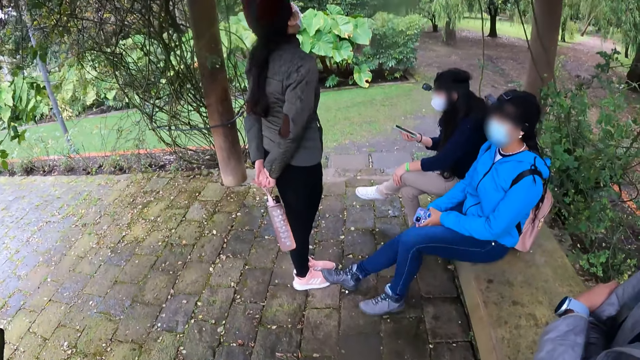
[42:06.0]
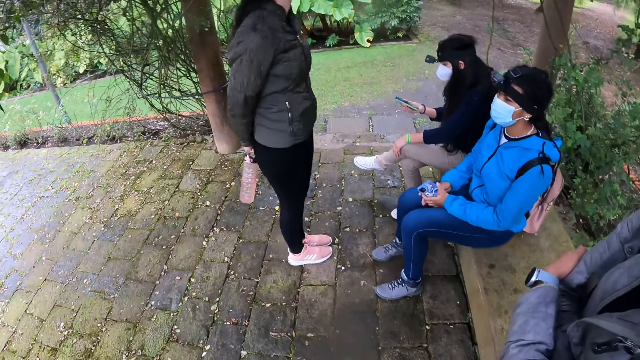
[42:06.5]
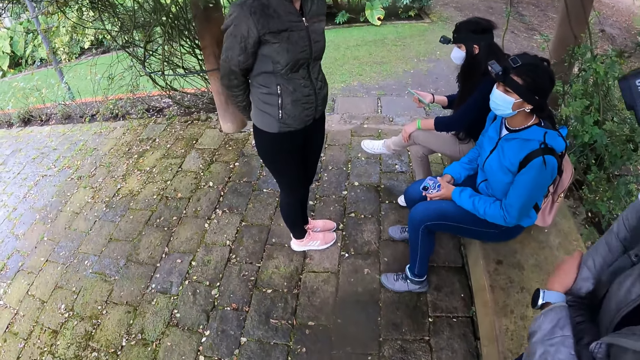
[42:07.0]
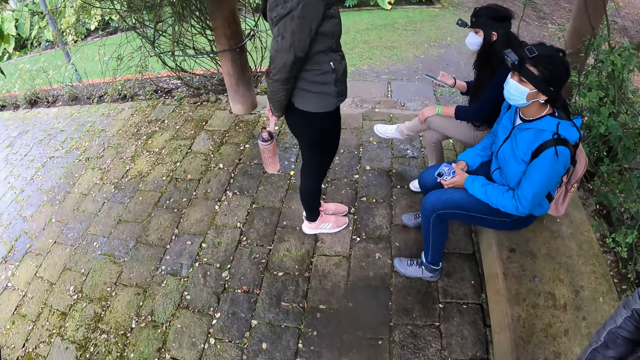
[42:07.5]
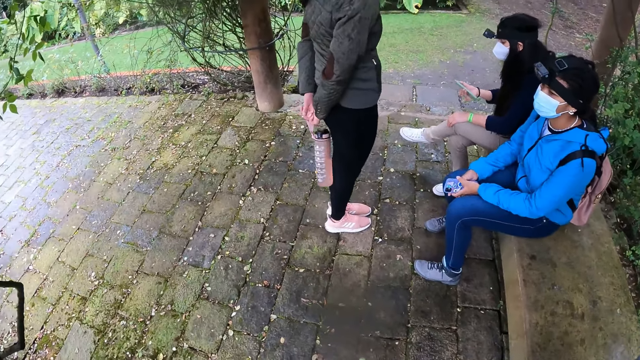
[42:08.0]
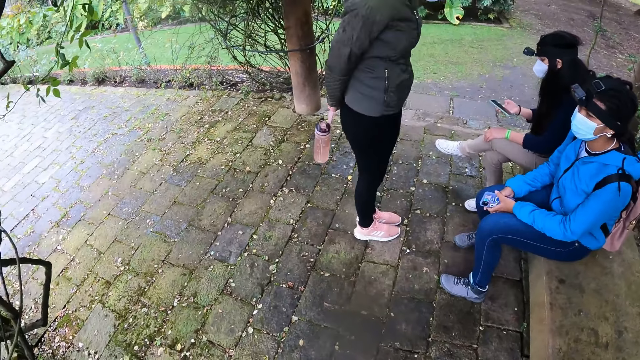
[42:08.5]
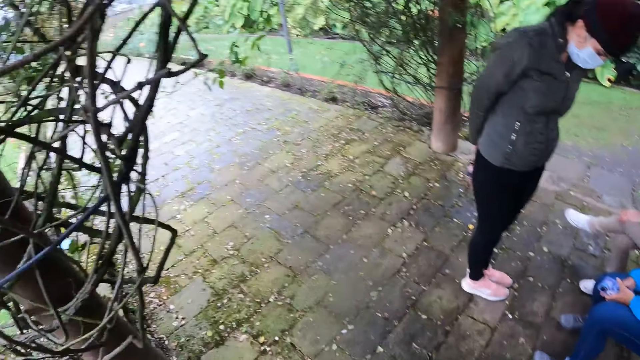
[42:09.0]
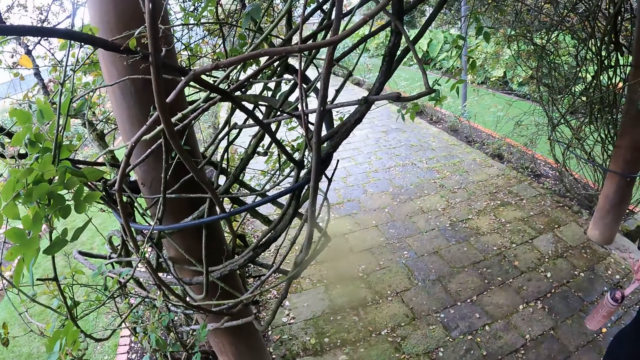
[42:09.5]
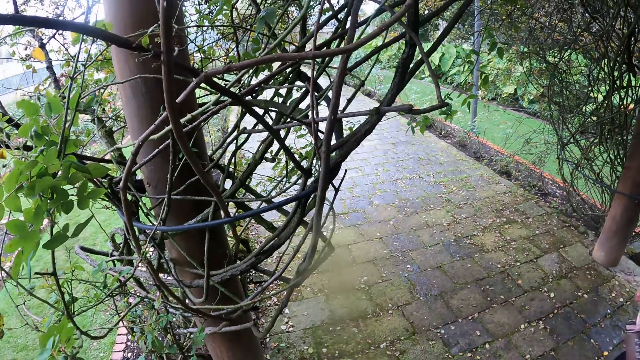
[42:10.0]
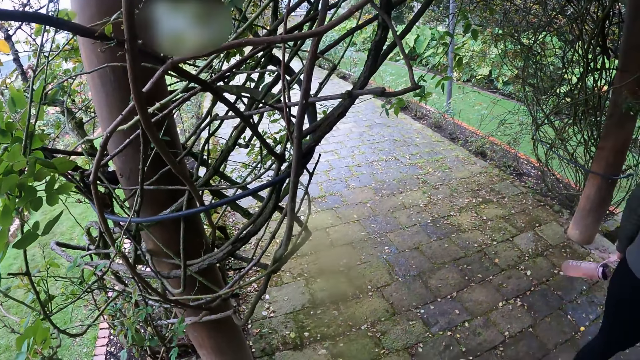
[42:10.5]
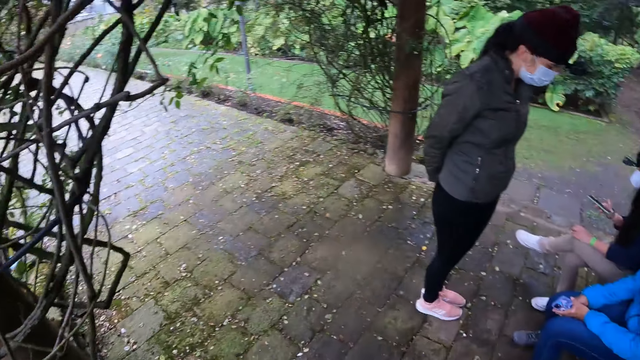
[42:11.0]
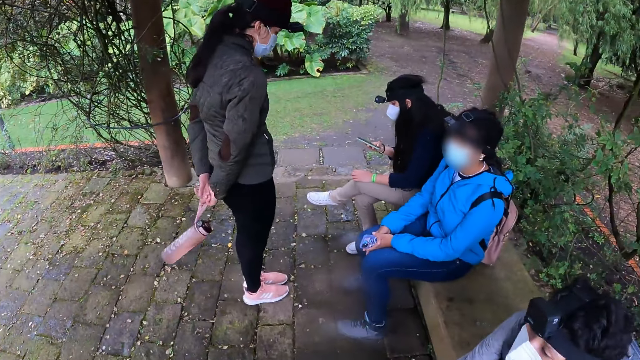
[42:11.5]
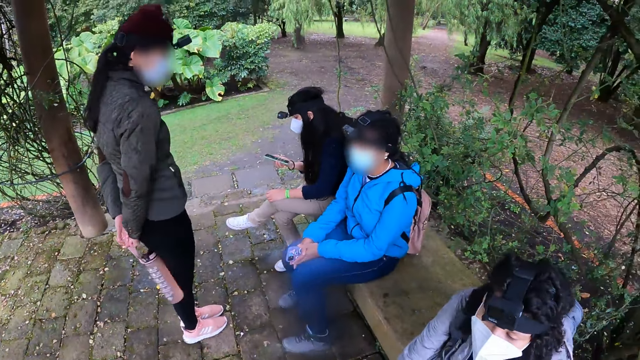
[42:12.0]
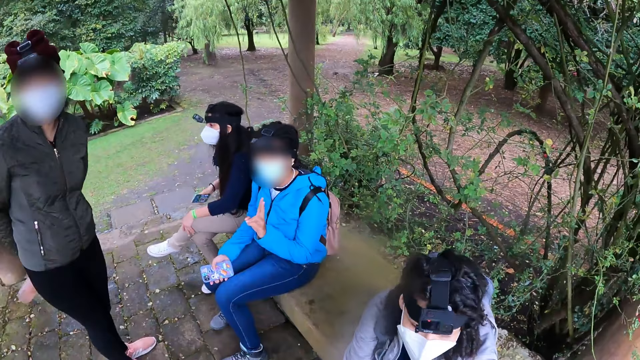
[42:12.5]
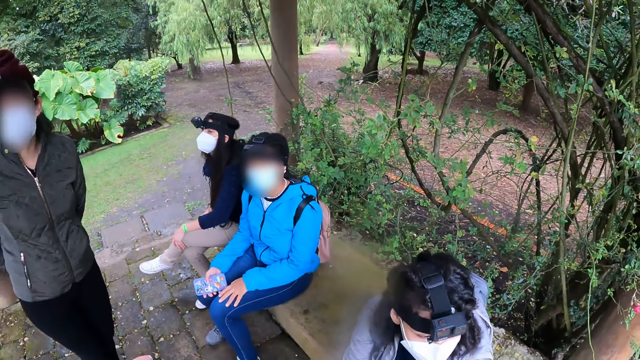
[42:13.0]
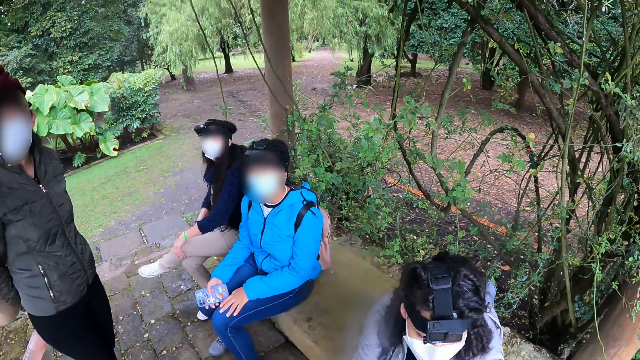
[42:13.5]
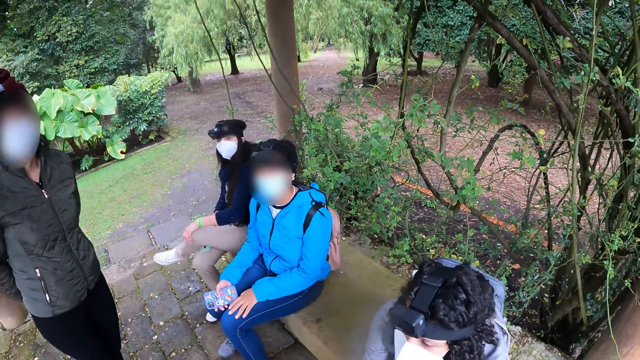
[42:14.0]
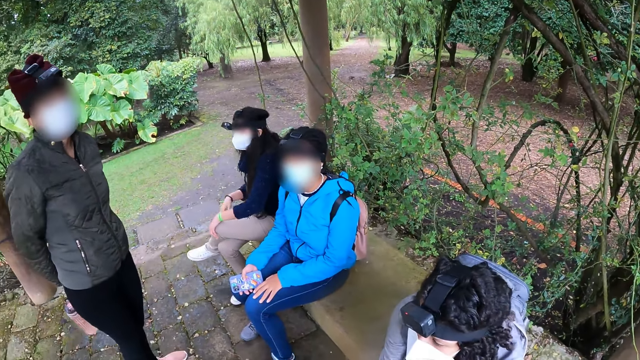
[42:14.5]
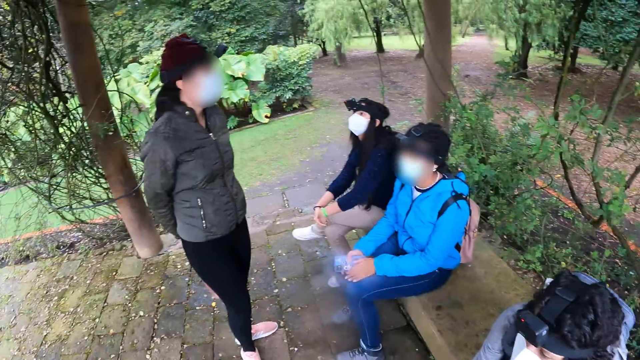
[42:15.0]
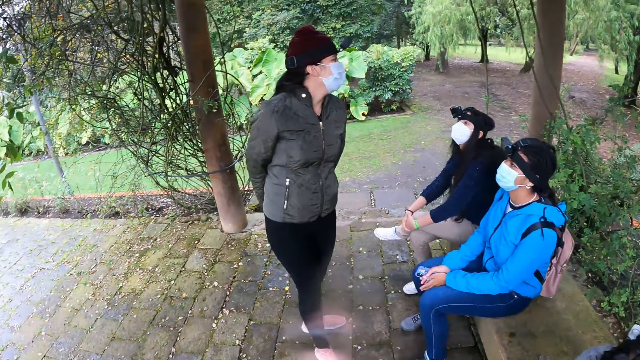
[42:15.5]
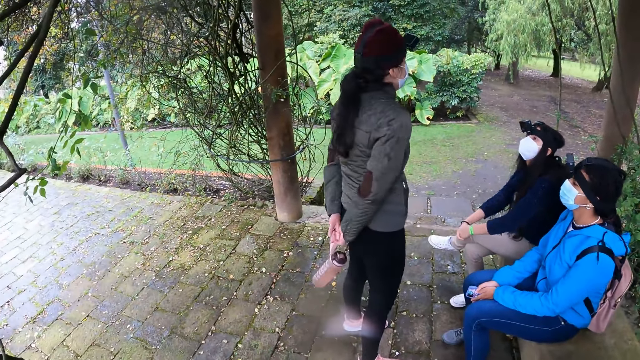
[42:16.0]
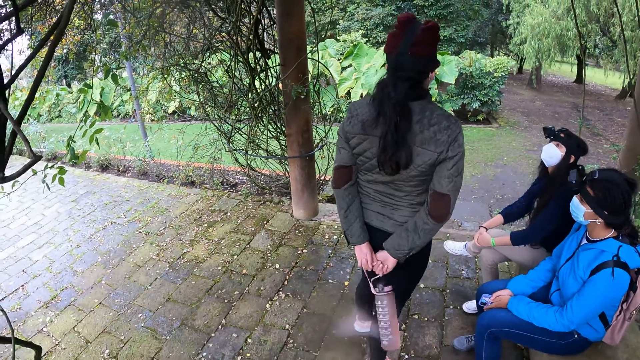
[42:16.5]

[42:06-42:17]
A woman operates the phone with her right hand. The camera wearer looks at three women. They look around. They look at the three women. Another woman interacts with the camera wearer.

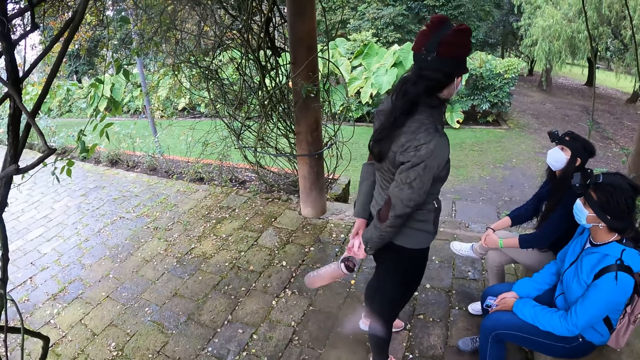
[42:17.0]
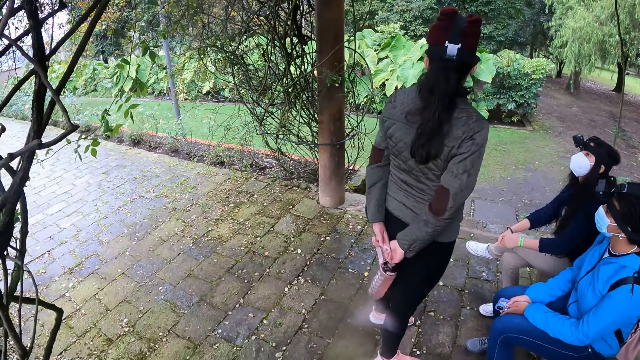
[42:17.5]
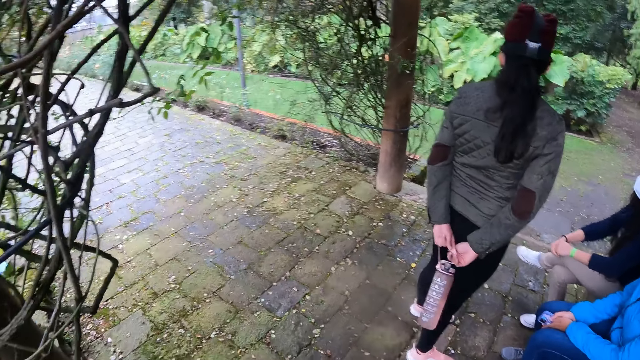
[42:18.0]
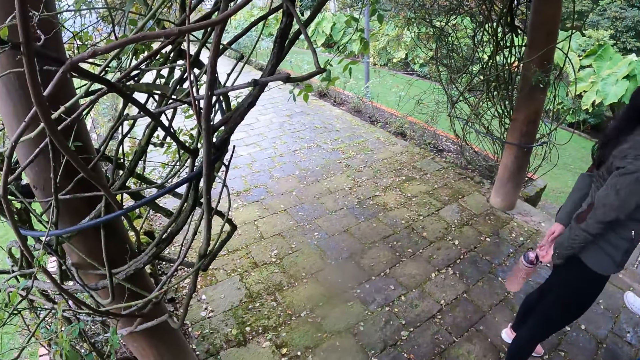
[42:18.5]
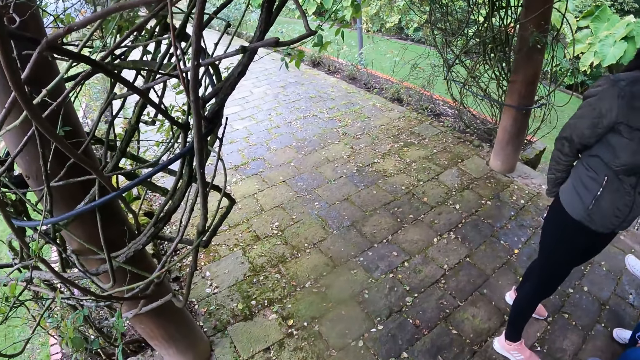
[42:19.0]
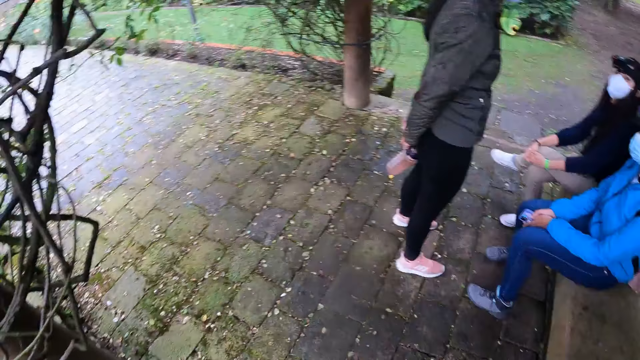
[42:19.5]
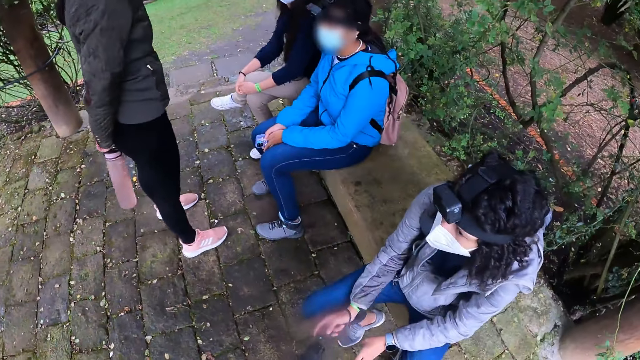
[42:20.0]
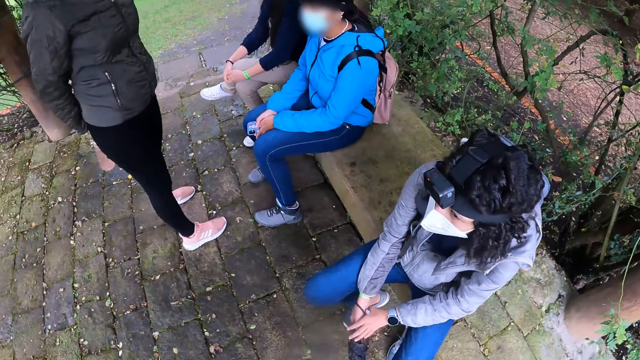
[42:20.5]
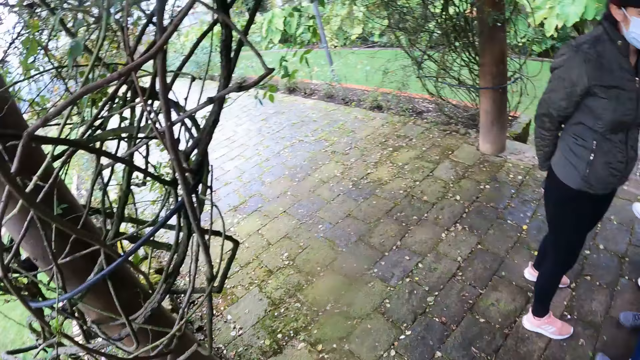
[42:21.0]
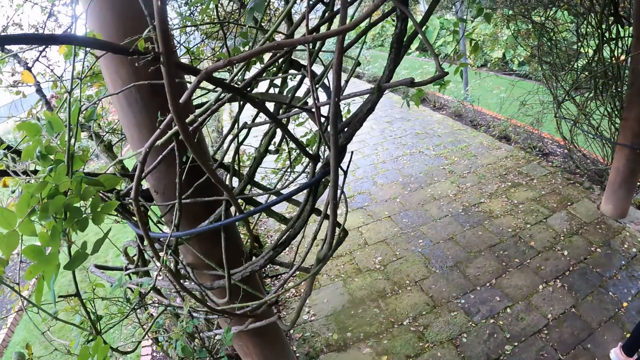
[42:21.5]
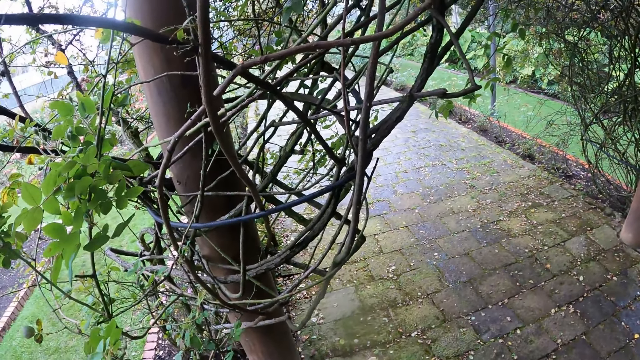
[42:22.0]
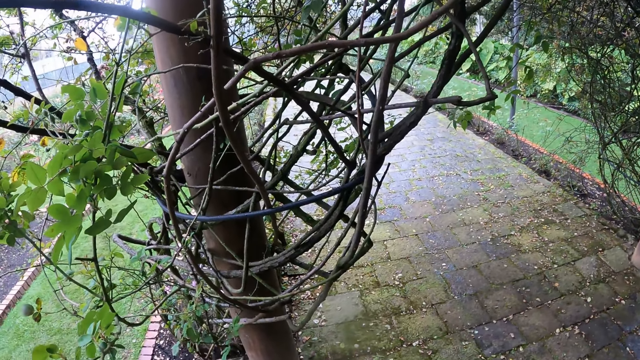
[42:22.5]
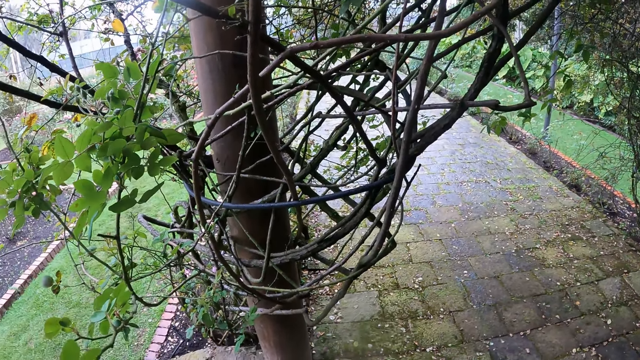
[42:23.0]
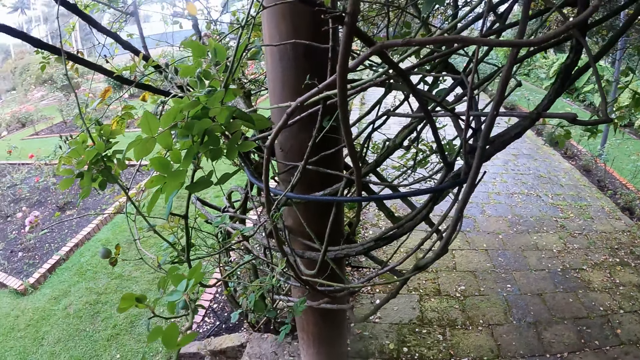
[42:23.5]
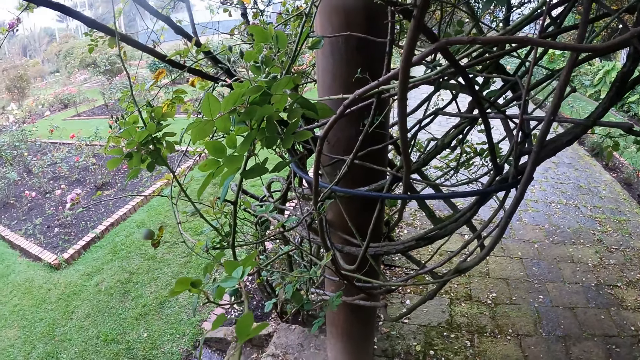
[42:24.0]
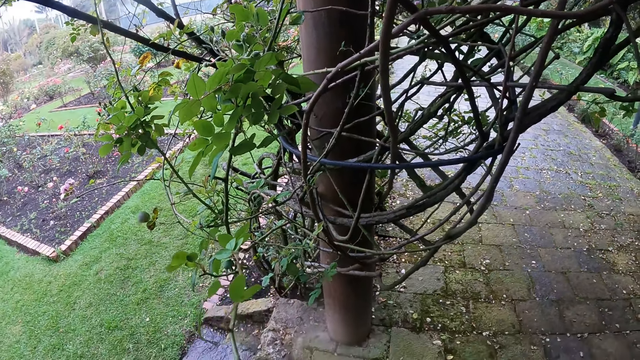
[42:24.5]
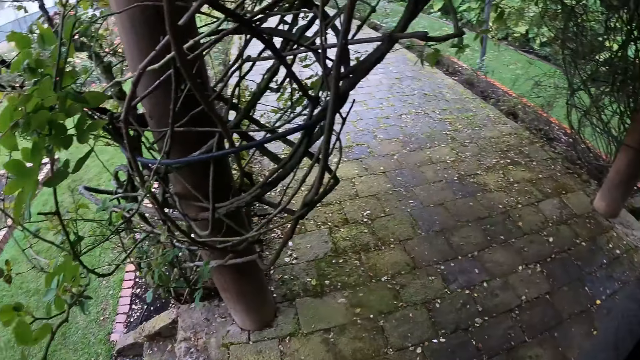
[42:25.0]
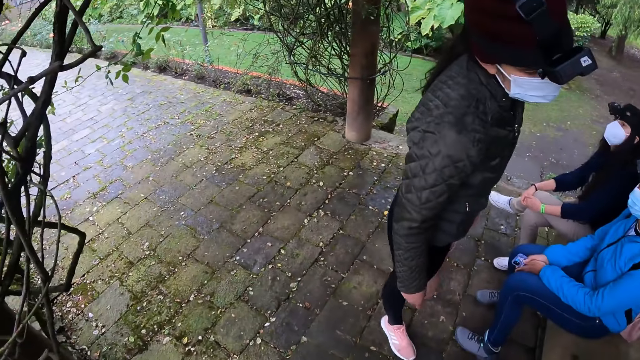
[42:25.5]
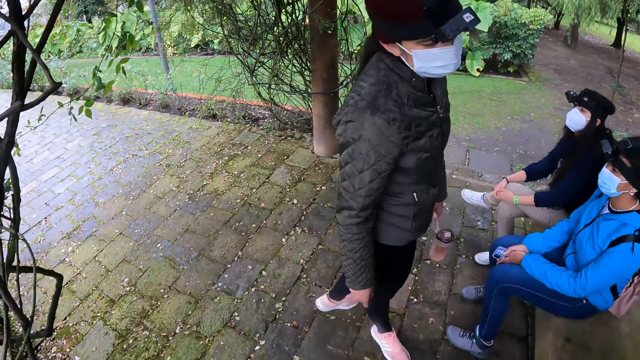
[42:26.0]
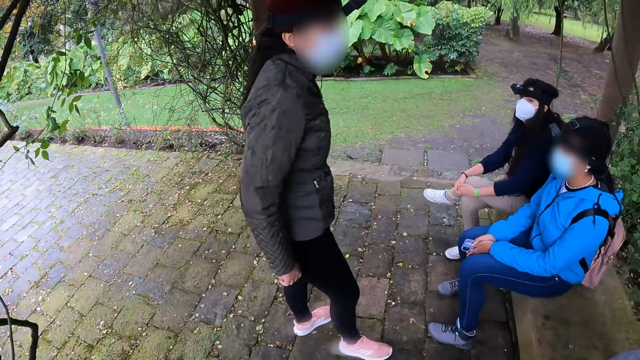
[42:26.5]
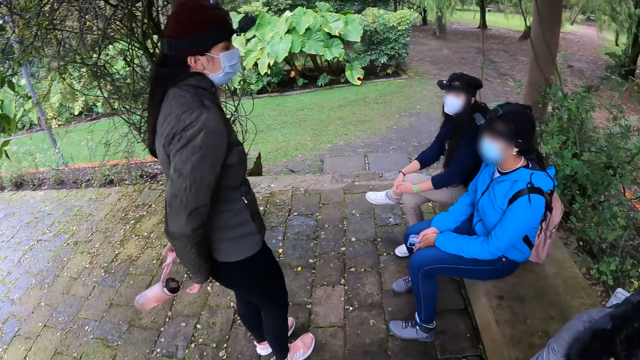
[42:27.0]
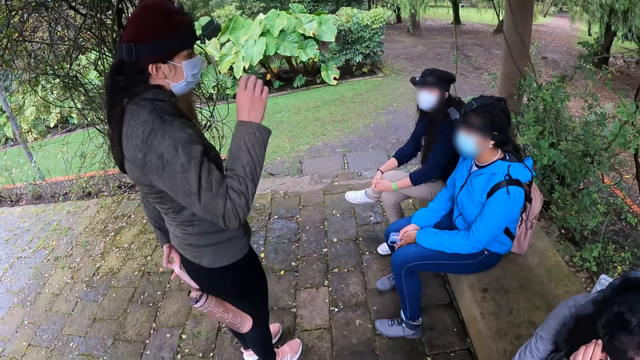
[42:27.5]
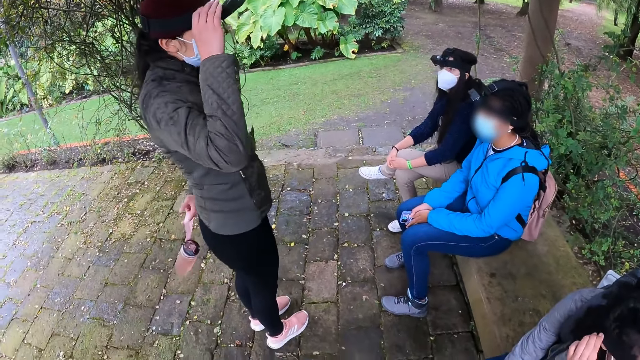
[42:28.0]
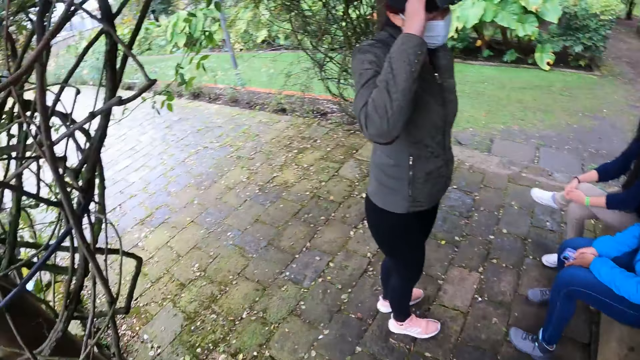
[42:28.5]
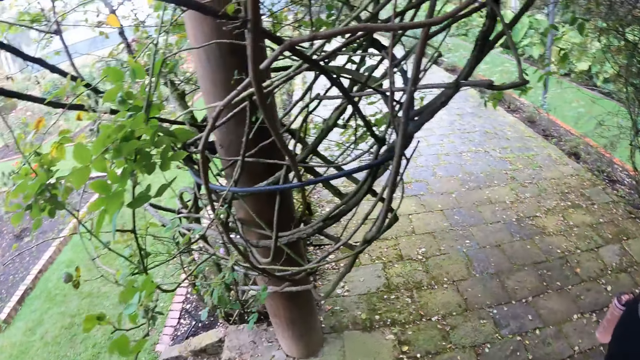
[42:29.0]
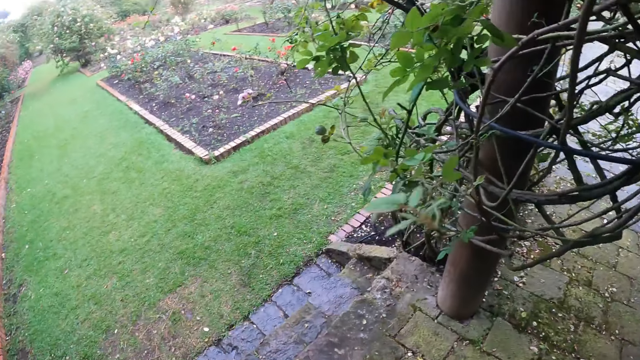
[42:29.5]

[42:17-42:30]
The camera wearer looks around. A woman holds a headscarf with her right hand. The woman adjusts a camera on her head with her right hand. The camera wearer looks around.
